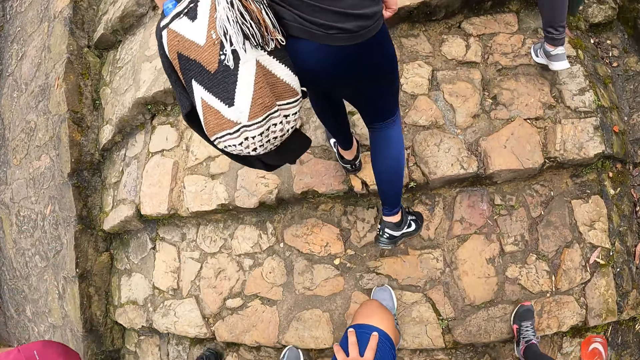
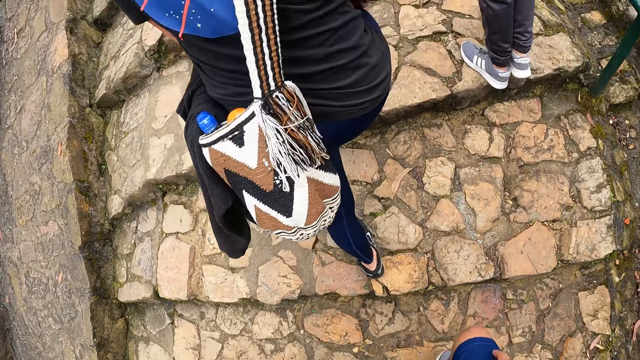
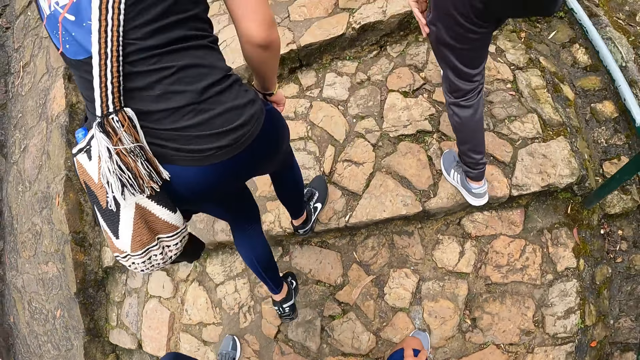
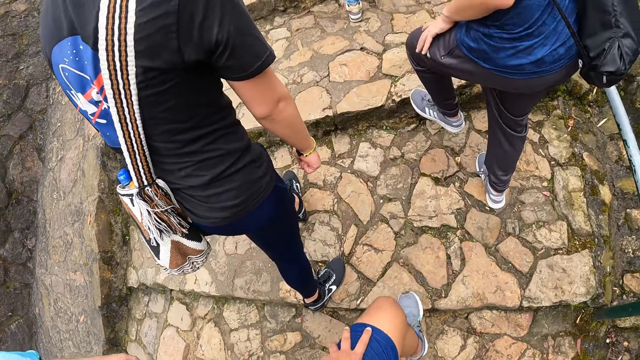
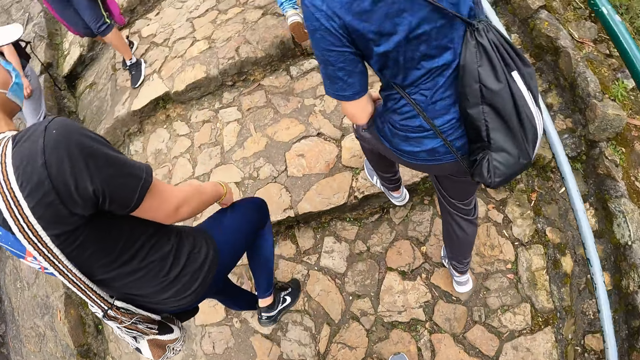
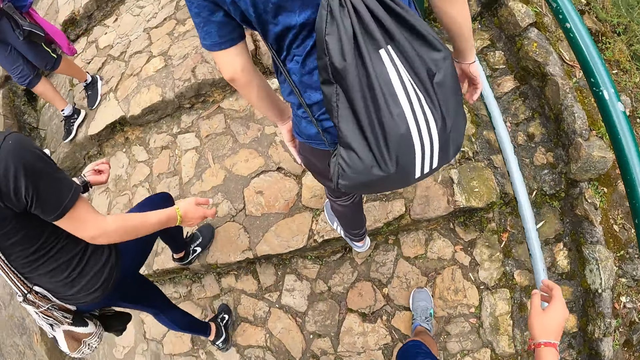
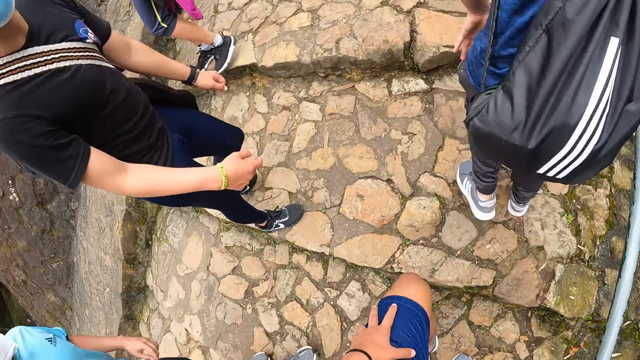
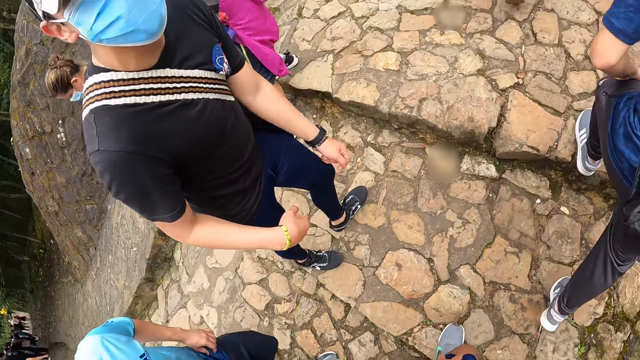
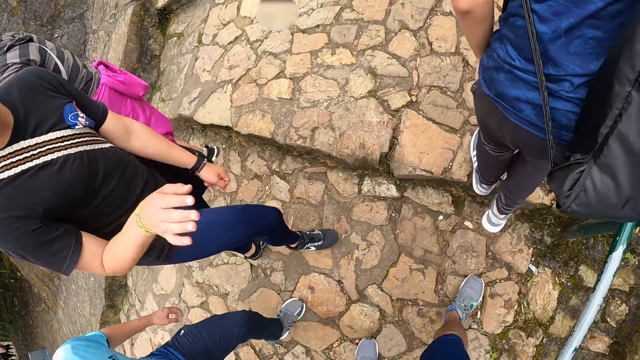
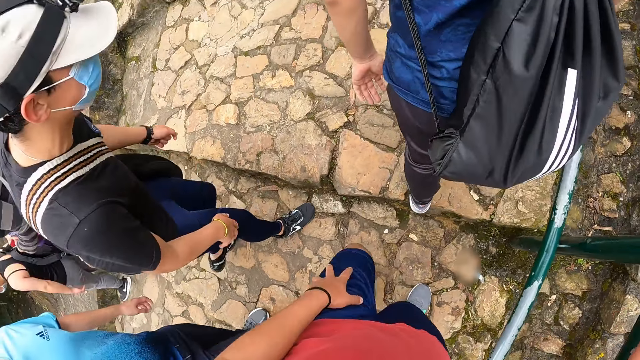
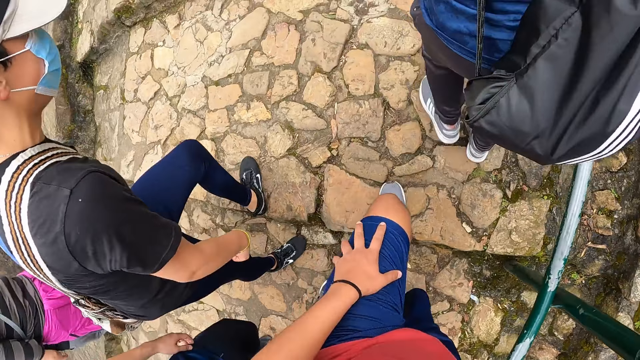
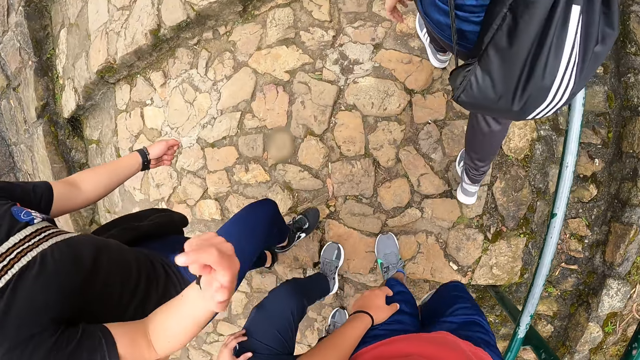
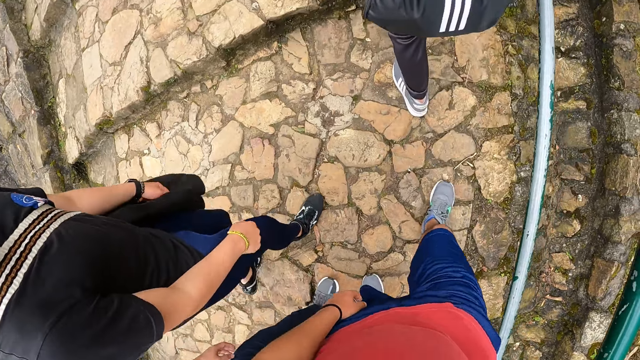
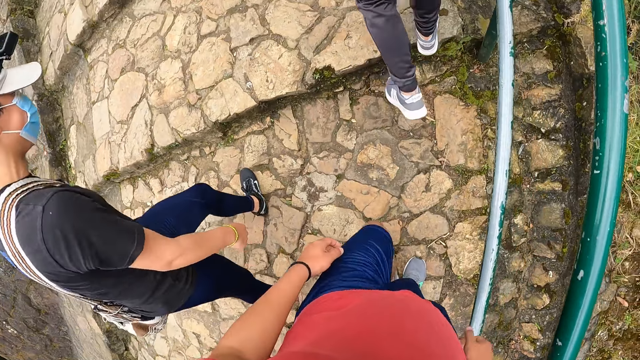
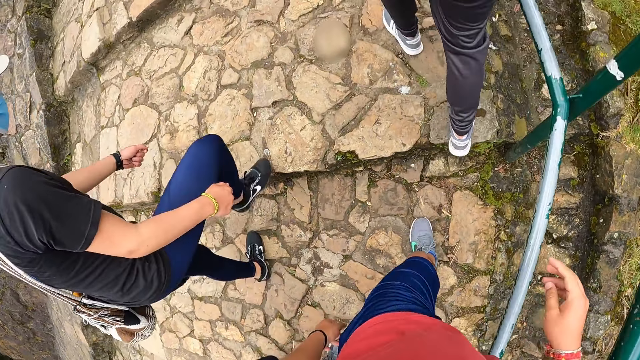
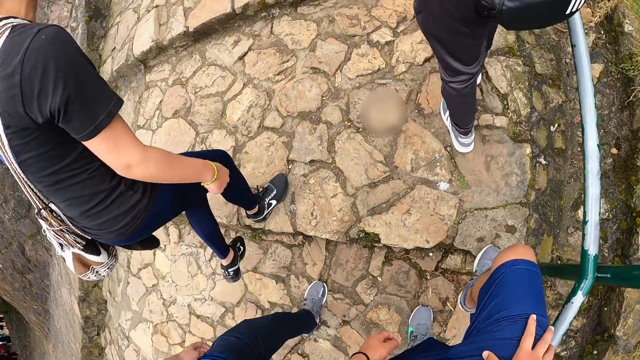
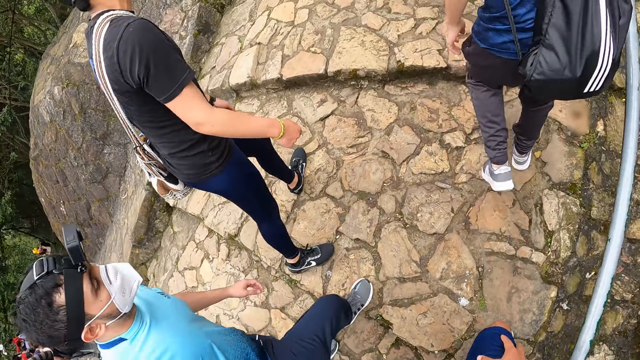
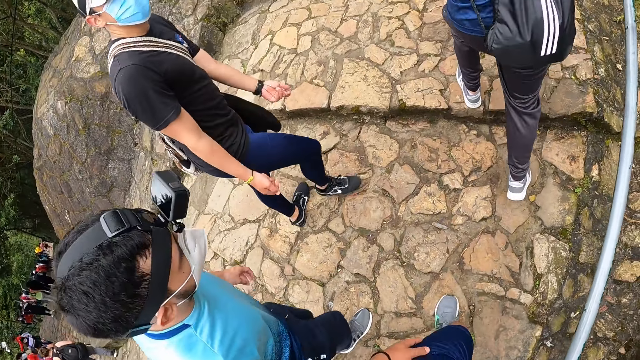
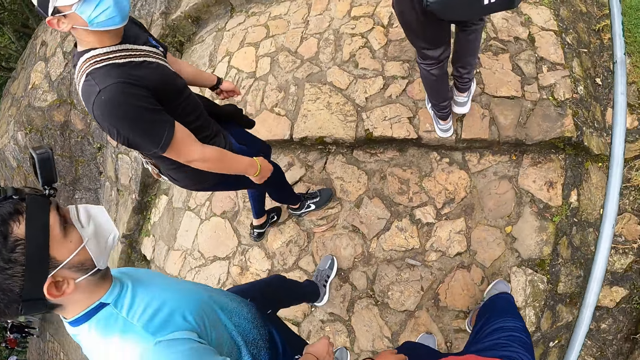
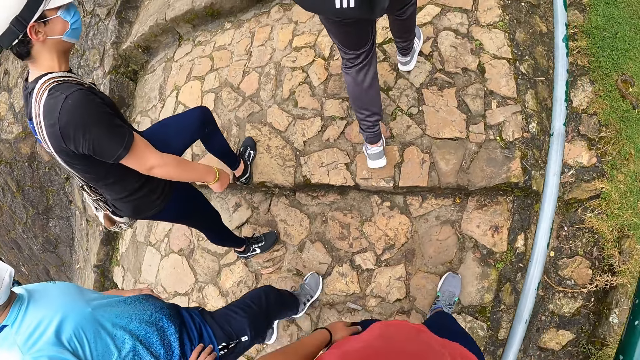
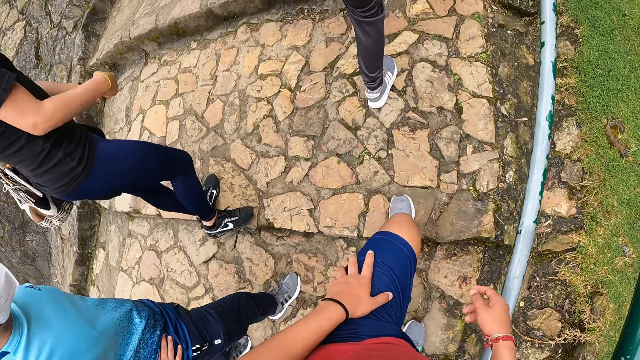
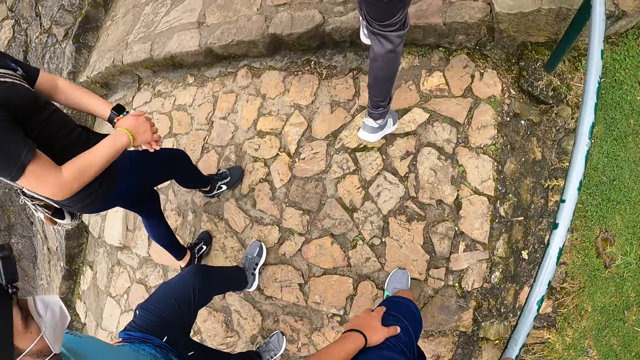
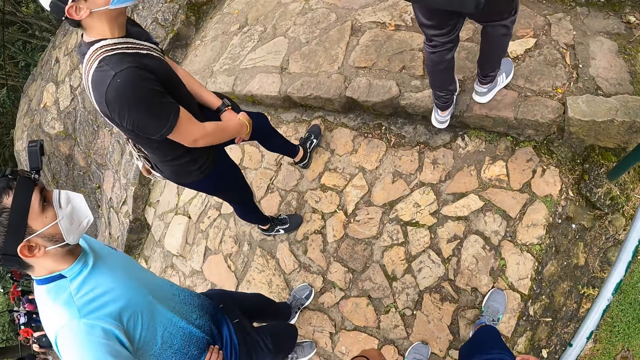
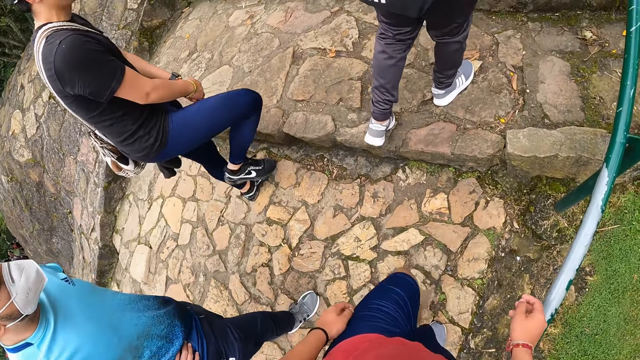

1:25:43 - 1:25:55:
The camera wearer holds a rail with his right hand.

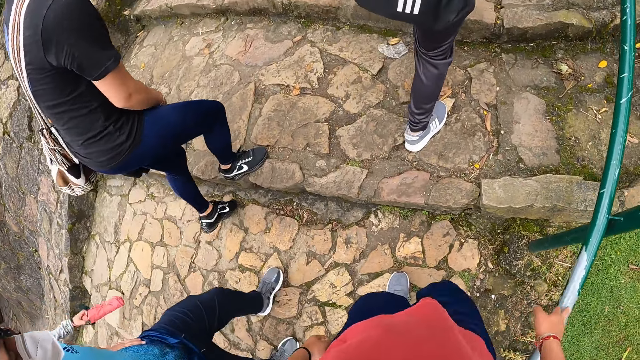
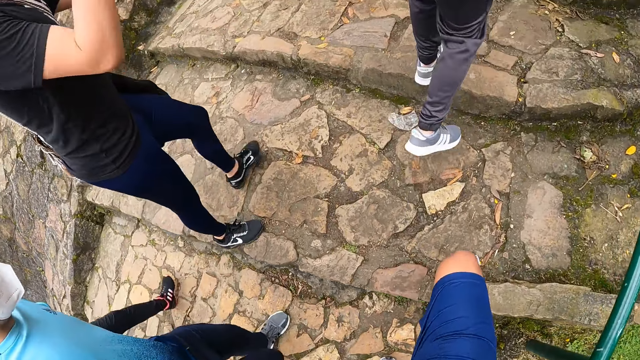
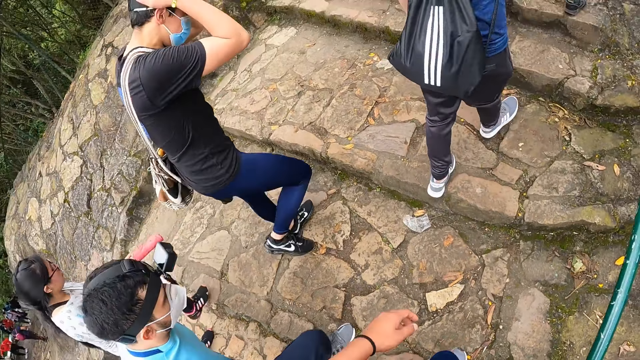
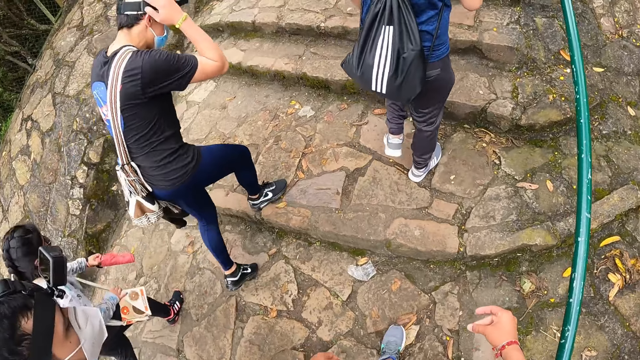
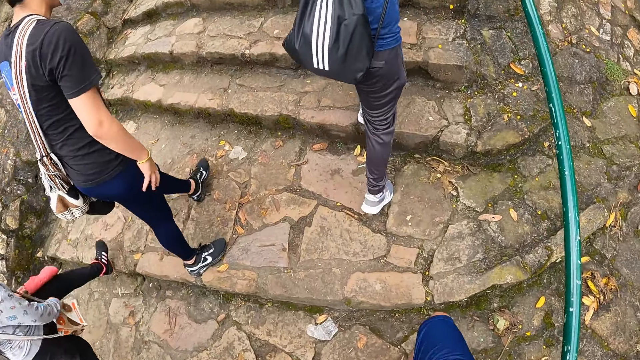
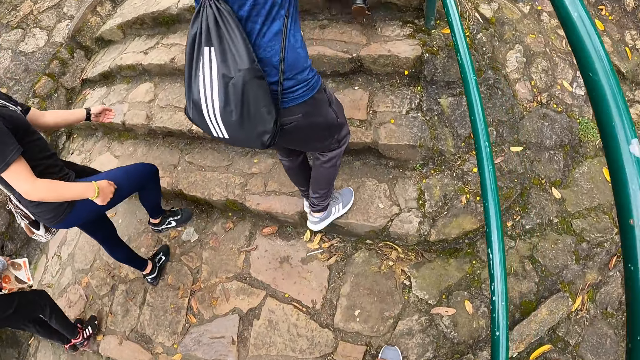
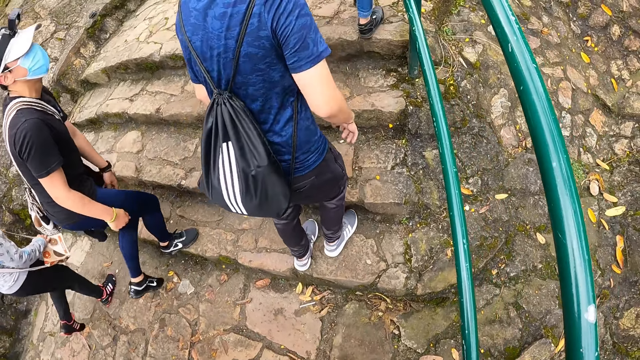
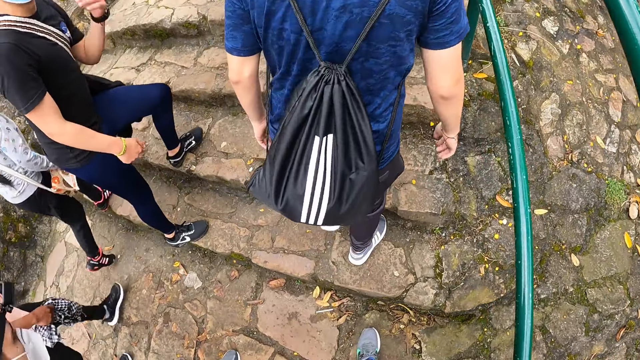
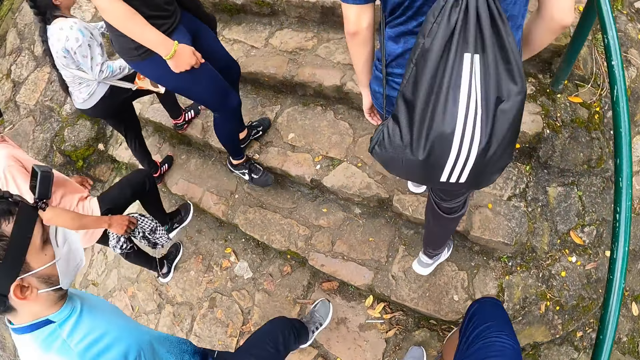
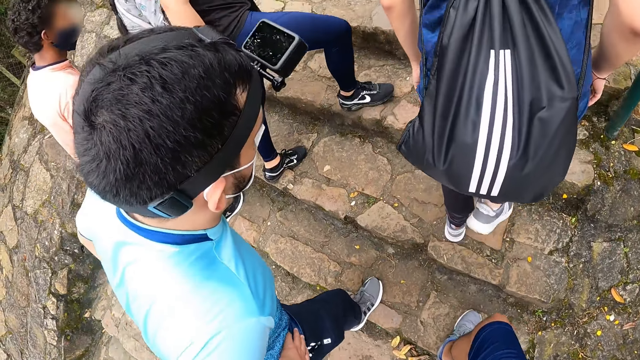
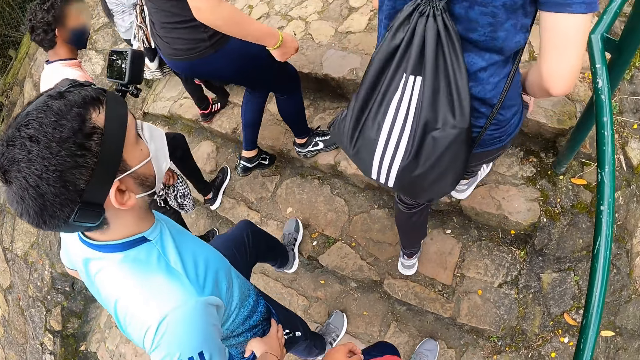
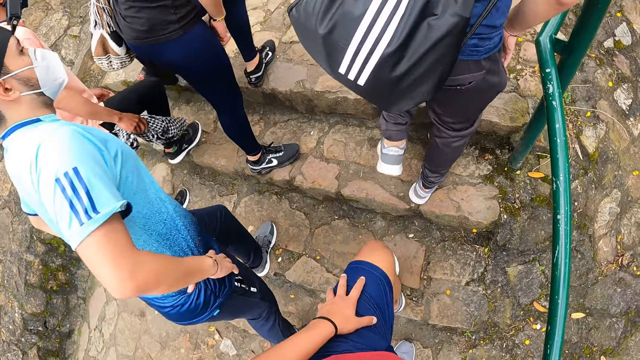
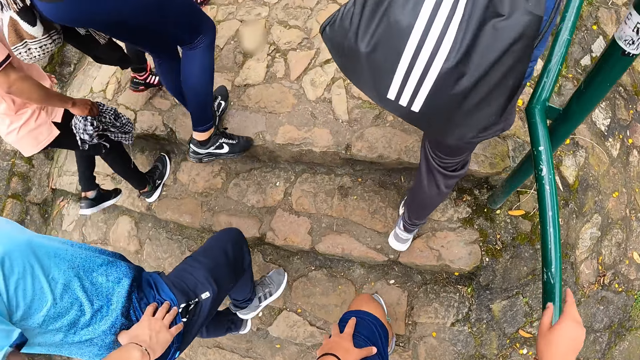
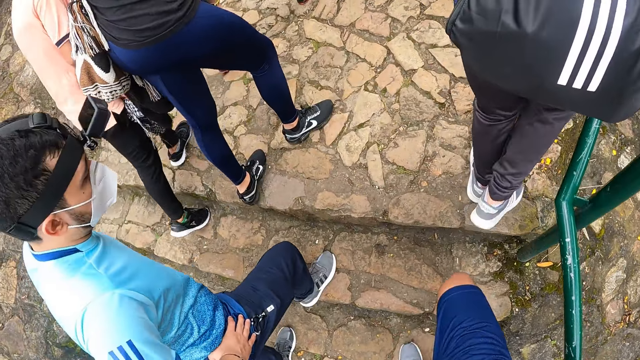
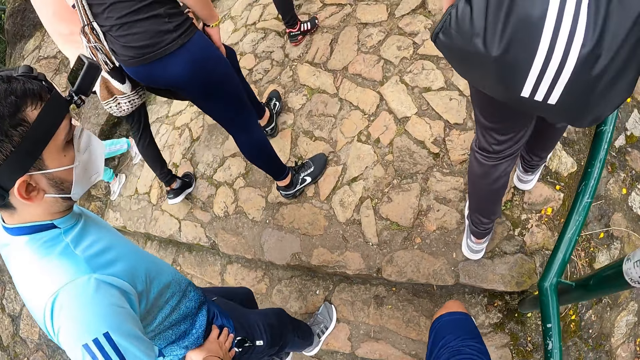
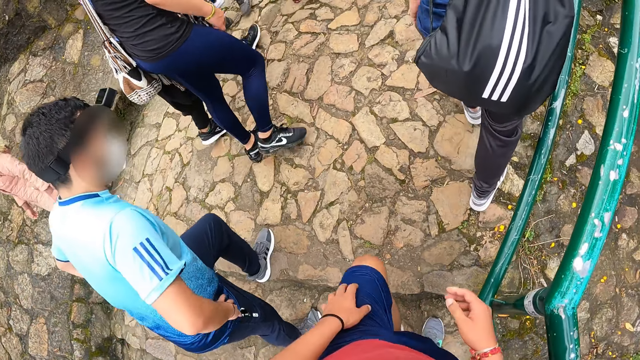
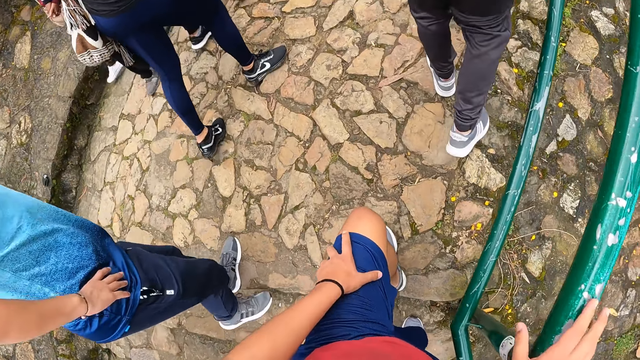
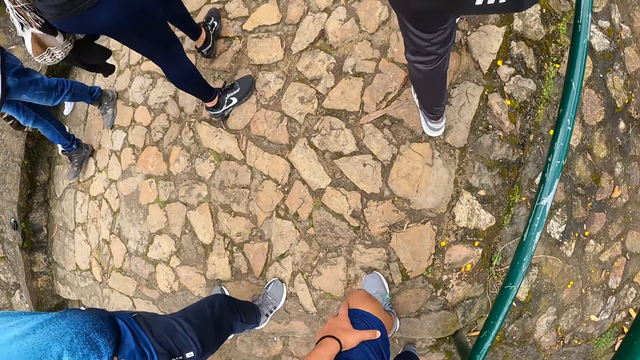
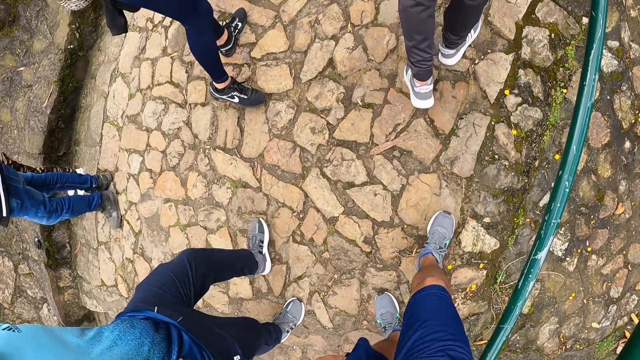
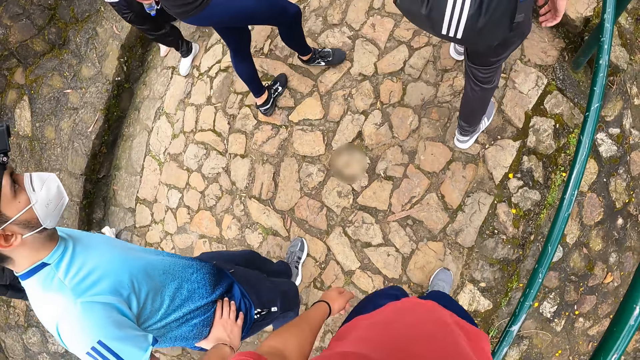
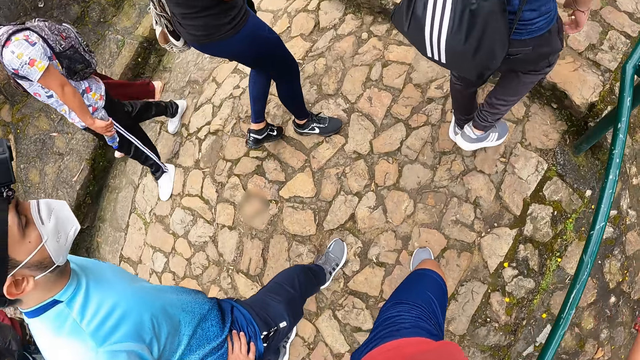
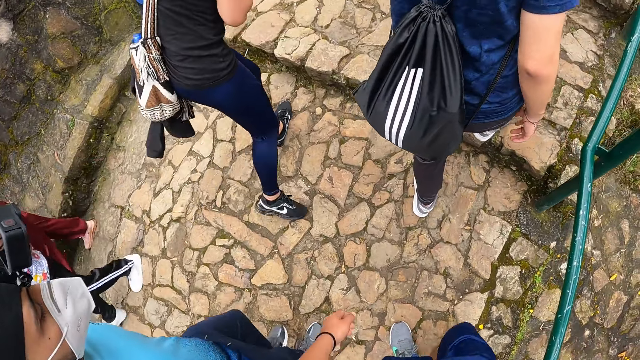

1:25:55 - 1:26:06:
The camera wearer holds the rail with his right hand.
